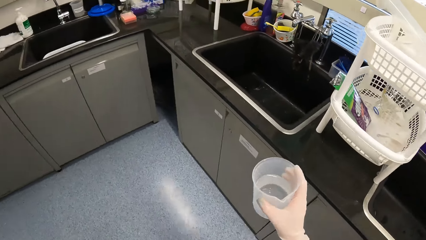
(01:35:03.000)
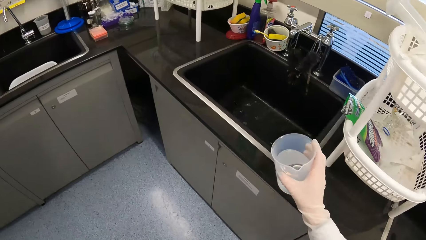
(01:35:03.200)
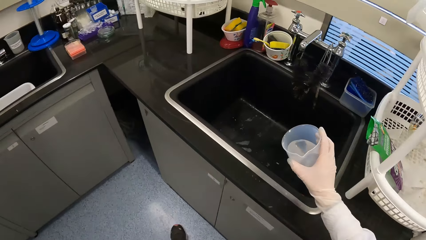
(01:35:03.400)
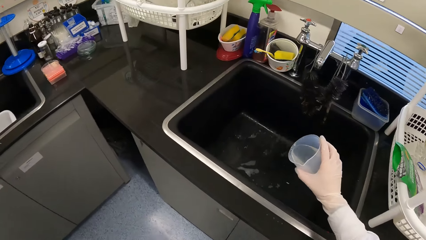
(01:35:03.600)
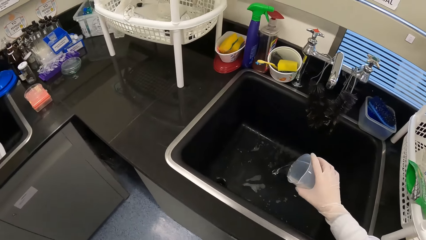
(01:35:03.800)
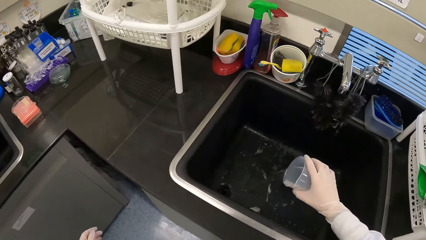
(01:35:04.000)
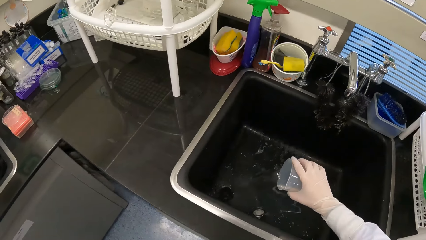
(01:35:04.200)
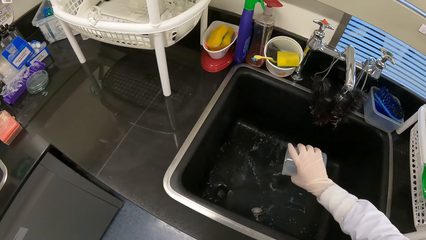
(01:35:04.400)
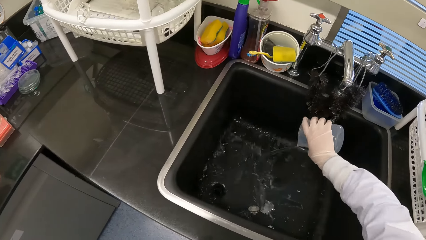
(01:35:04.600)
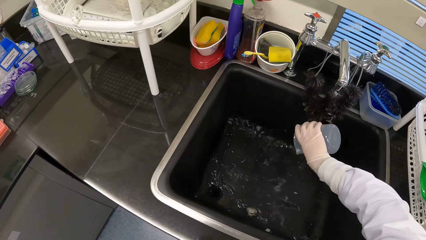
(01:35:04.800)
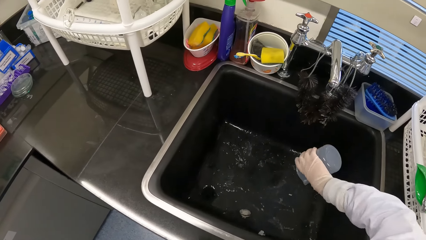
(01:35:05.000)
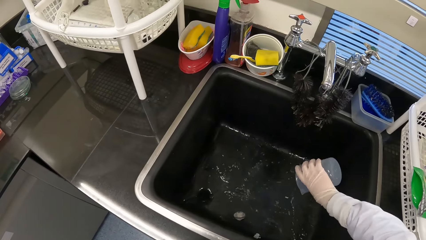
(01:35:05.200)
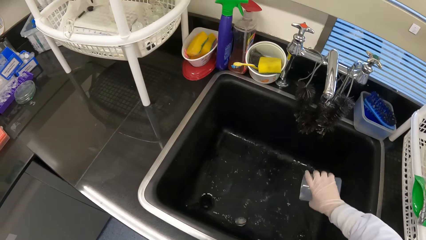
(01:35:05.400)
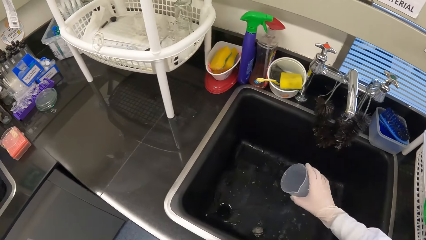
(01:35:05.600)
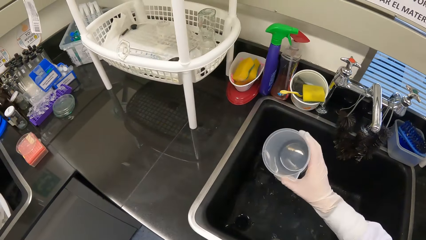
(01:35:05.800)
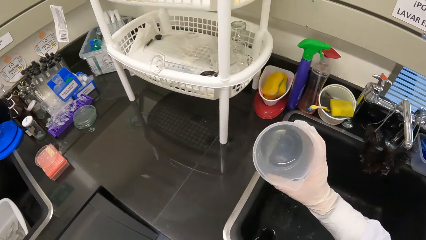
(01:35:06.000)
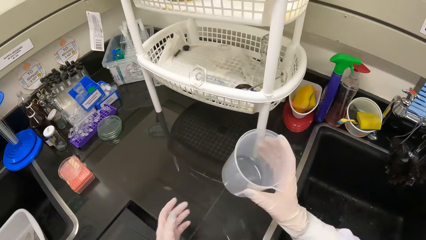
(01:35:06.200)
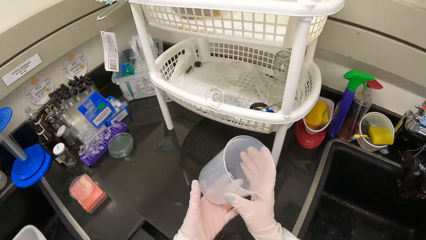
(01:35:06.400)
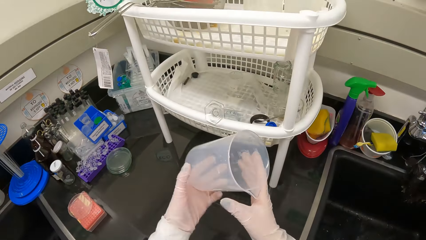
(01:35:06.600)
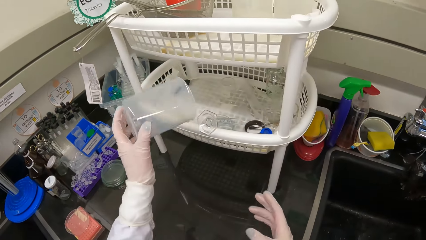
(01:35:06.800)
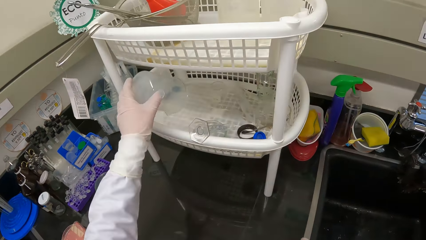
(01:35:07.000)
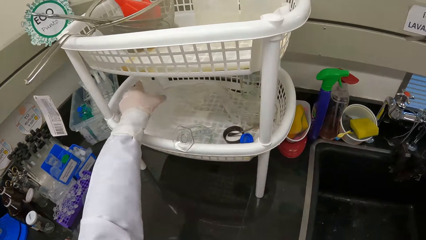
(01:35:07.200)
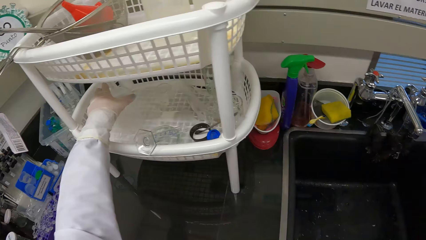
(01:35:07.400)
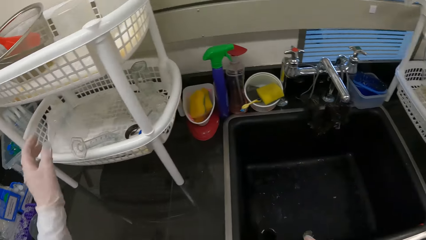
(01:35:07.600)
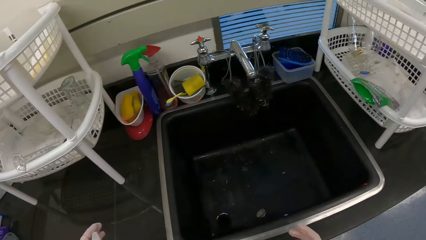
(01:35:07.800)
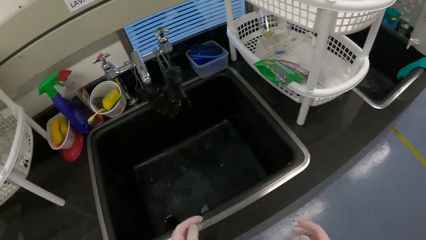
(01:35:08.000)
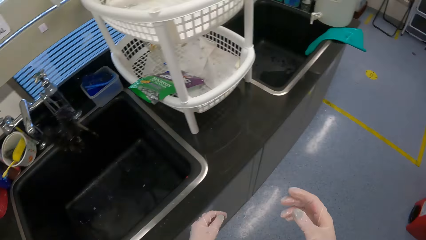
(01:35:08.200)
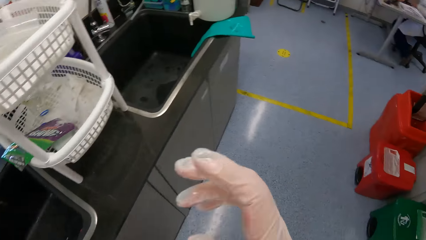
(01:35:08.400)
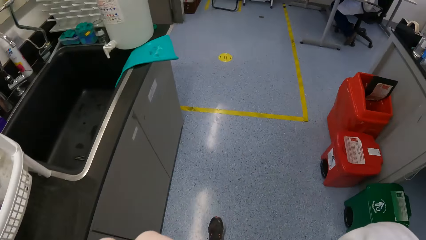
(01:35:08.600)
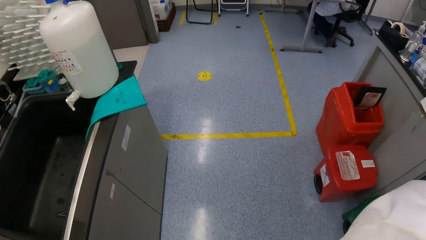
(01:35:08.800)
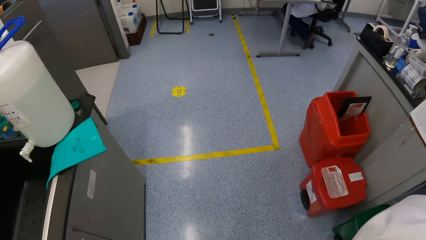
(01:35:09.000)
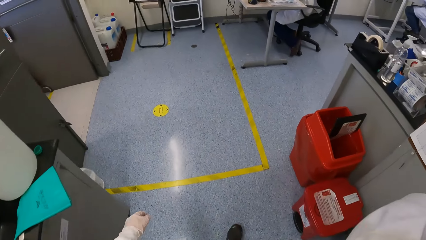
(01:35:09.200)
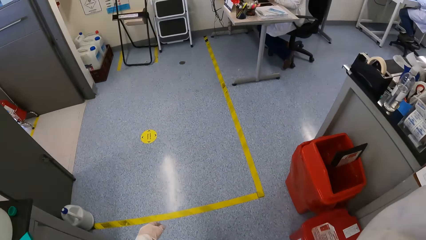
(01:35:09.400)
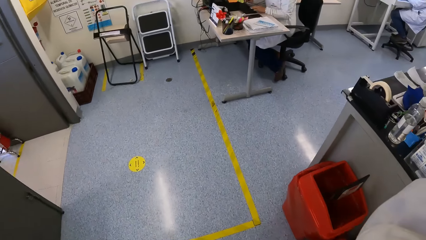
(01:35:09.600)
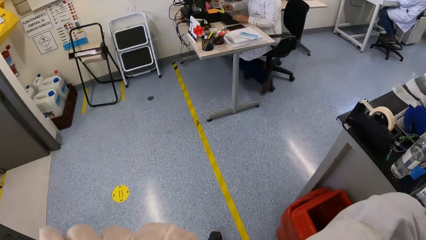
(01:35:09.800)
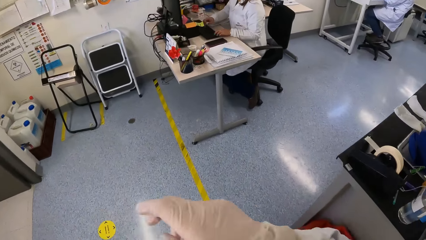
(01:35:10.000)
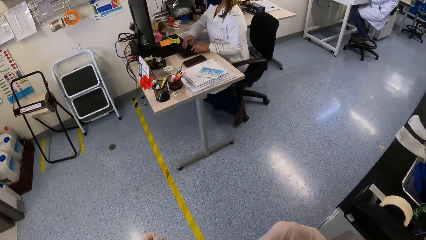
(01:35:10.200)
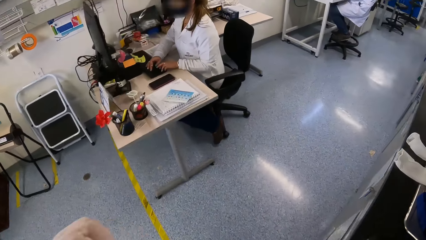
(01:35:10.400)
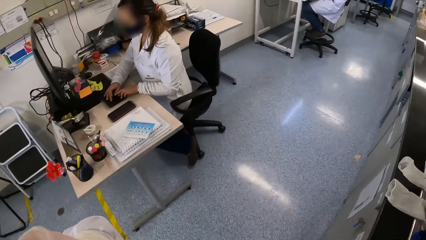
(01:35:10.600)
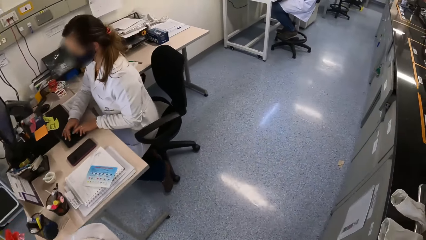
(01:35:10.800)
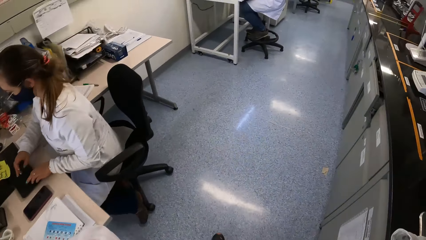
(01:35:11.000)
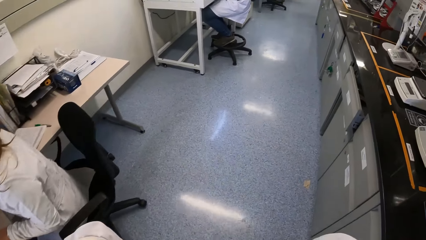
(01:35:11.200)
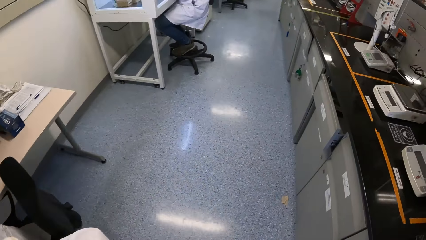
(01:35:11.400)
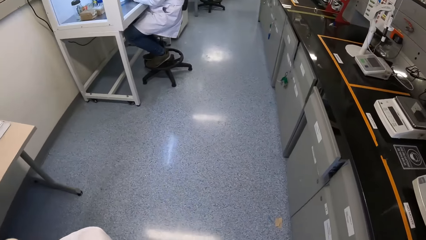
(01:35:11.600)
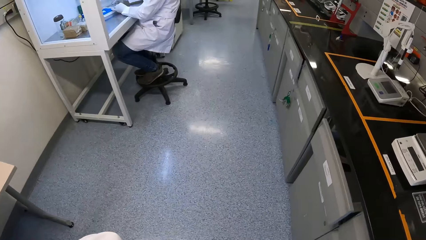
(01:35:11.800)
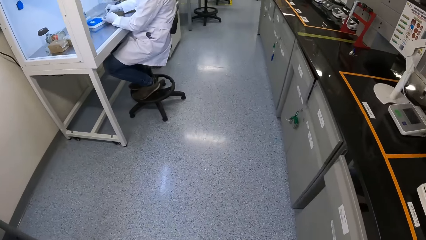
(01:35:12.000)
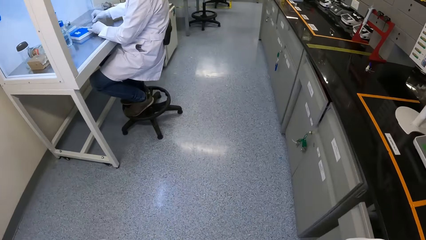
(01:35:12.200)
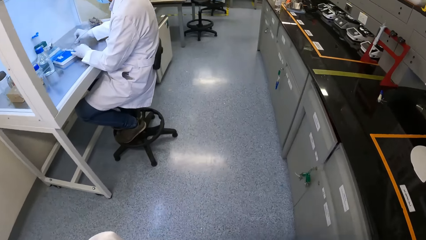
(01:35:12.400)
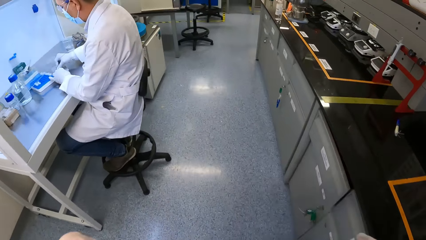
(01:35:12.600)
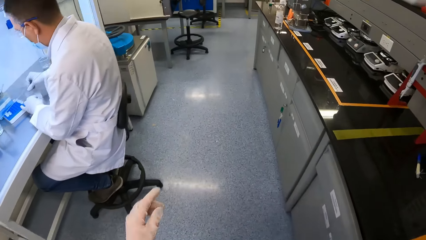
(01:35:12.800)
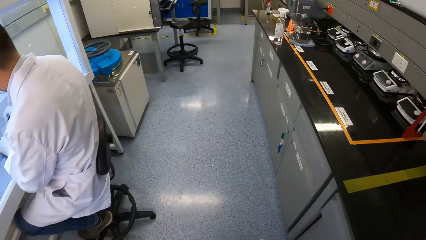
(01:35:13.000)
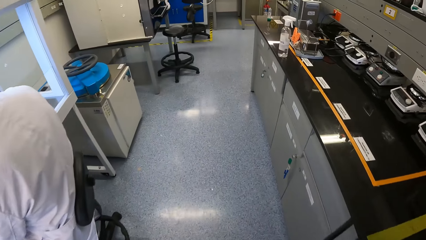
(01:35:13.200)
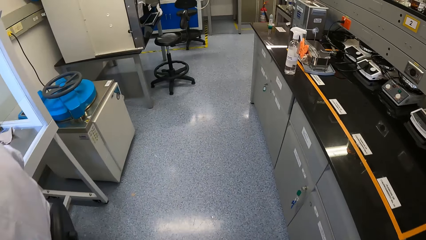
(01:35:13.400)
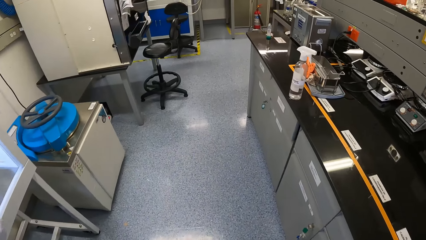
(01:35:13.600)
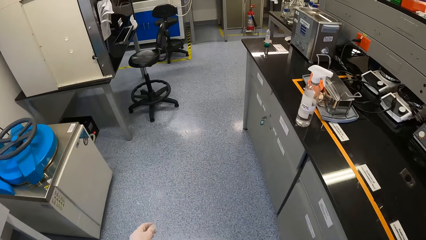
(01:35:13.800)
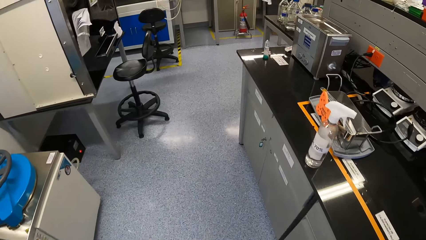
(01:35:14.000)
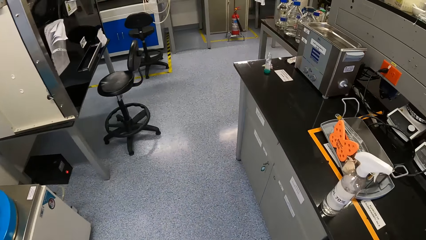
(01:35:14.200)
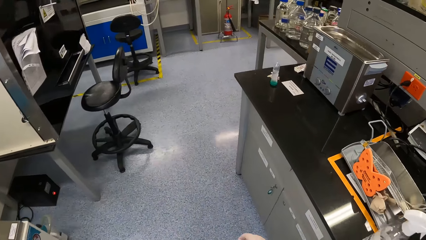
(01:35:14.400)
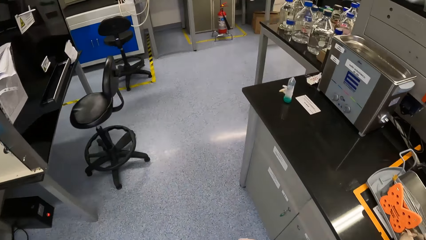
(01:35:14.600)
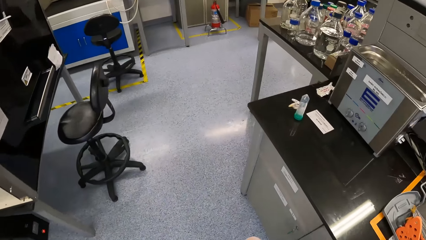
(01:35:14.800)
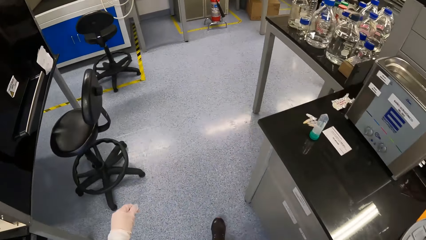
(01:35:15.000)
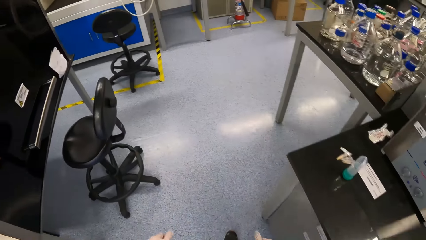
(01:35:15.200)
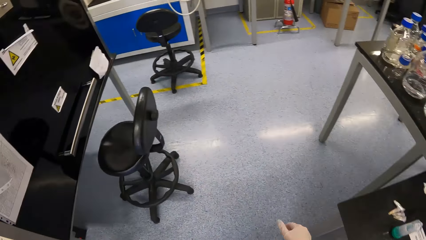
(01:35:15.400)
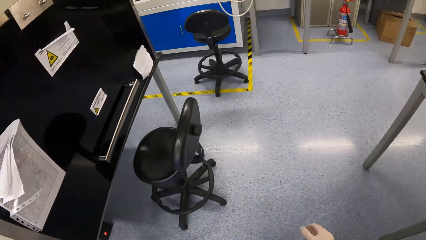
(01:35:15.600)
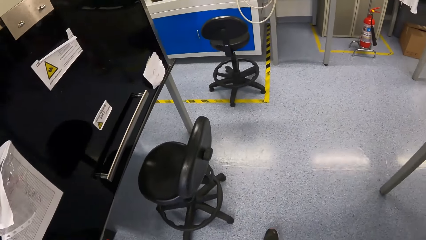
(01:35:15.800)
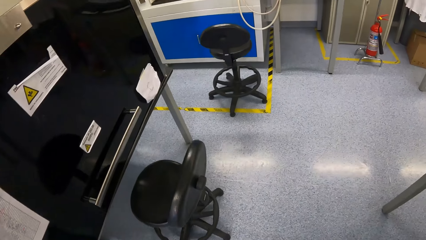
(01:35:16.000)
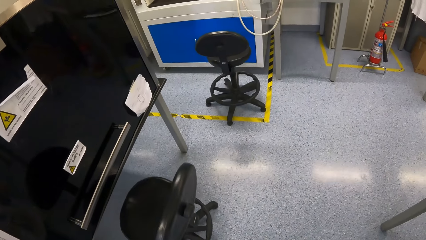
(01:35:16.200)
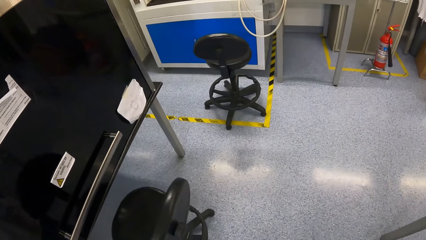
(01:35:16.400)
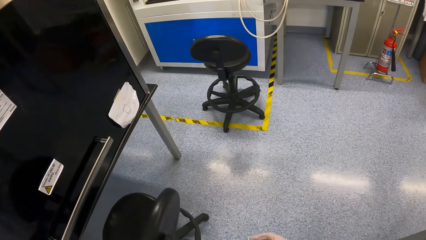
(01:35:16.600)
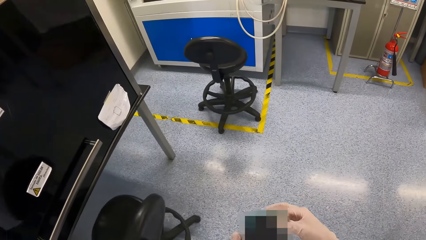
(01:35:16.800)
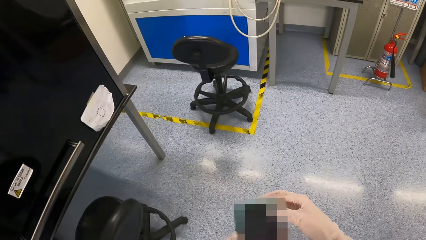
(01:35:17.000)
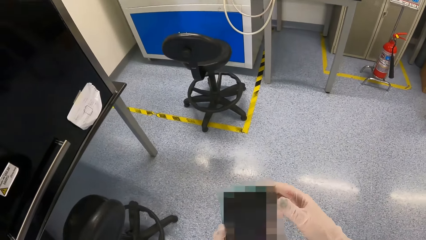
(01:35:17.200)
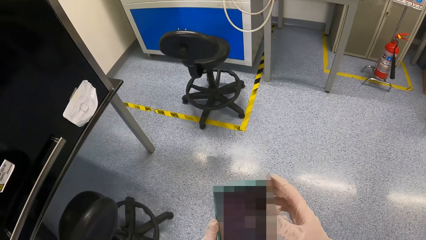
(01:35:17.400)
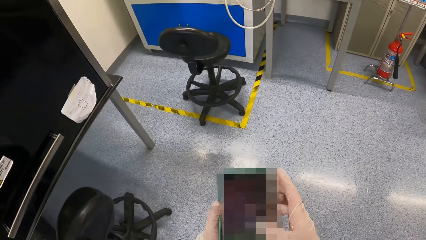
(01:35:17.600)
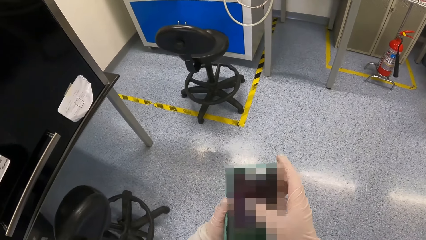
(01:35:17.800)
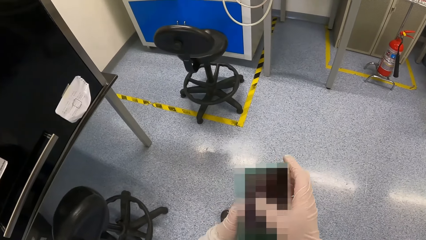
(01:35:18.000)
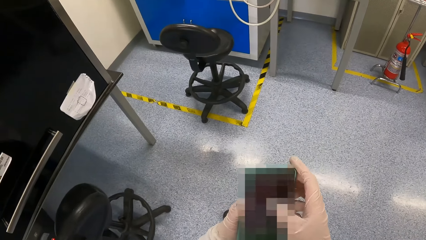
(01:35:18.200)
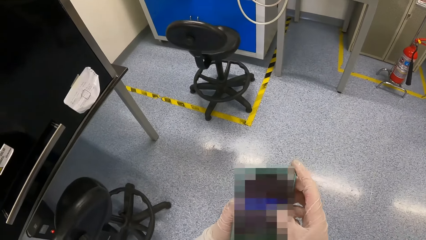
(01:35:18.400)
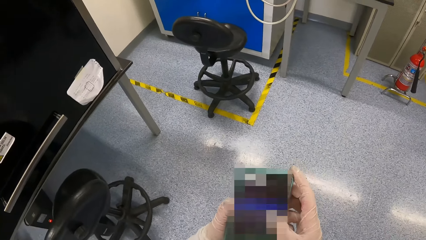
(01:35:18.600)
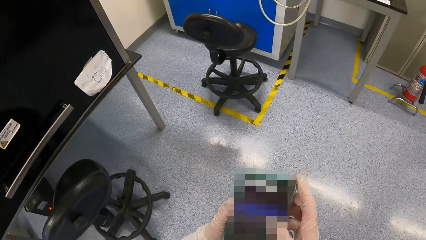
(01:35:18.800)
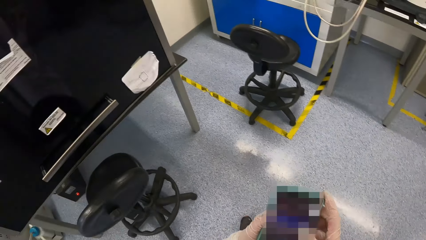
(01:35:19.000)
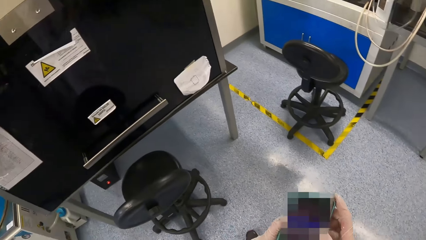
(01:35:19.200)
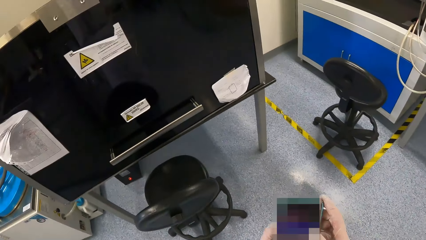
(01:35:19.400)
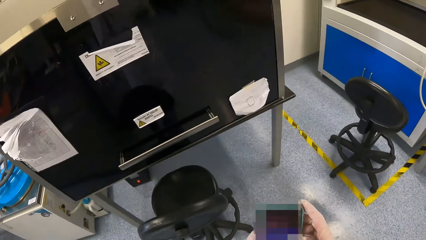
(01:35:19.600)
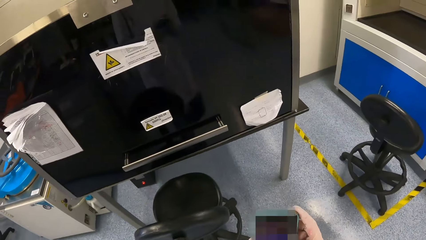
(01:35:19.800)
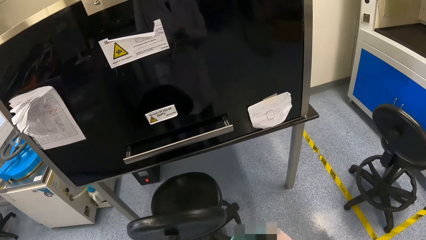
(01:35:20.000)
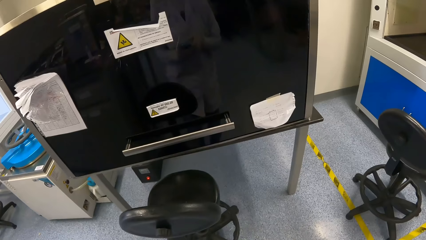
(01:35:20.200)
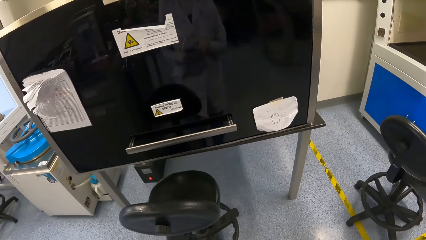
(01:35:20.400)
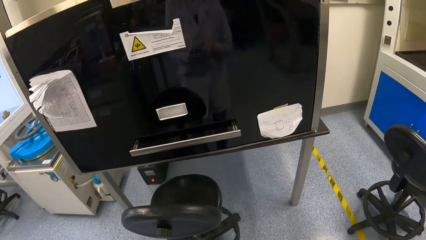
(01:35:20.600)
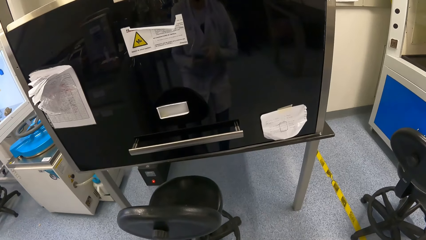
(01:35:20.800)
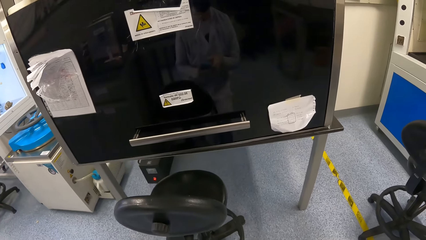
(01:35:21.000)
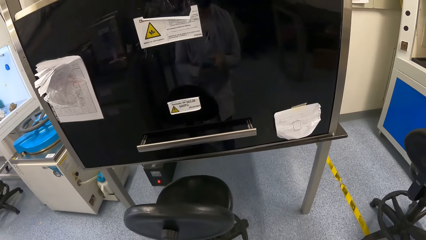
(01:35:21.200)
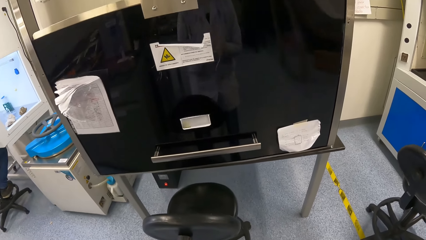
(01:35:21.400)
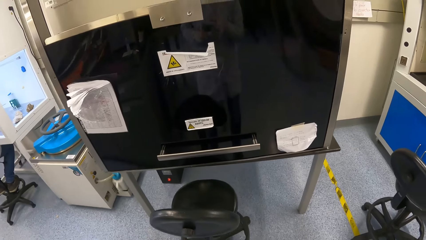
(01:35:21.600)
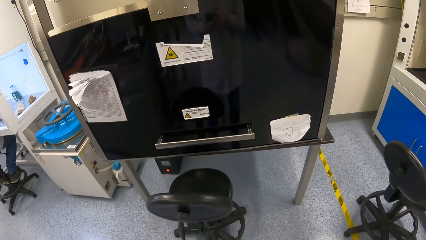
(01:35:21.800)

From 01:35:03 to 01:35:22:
The camera wearer walks ahead. She pours water from the big measuring cup or beaker into a sink with her right hand. She passes the big measuring cup from her right hand to her left hand. She holds the beaker with both hands. She drops the big measuring cup in a basket on a counter with her left hand. She lifts the right hand. A woman operates a desktop computer with both hands. The camera wearer walks ahead. A man scratches a glass surface with his right hand. The camera wearer swings the left hand. She walks ahead and moves around both hands. She holds a phone with both hands. She picks up the phone with both hands and operates the phone with both hands. She turns aside.
